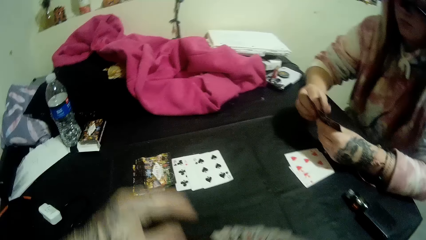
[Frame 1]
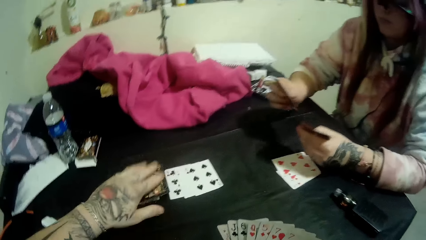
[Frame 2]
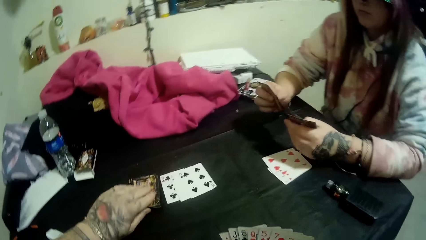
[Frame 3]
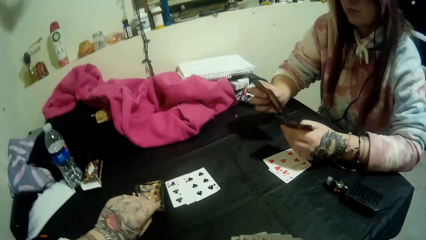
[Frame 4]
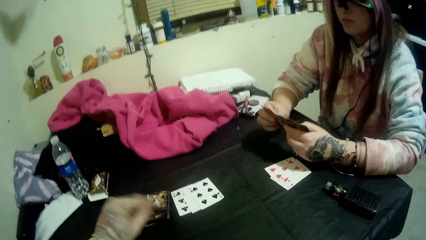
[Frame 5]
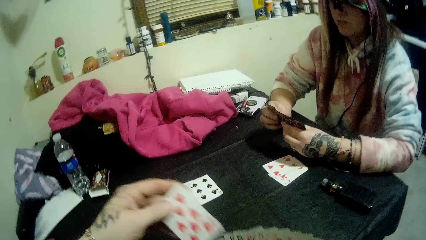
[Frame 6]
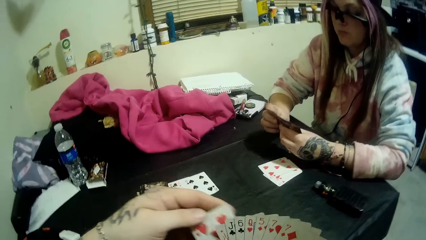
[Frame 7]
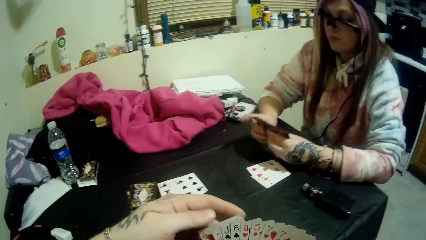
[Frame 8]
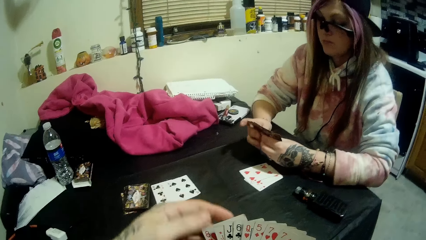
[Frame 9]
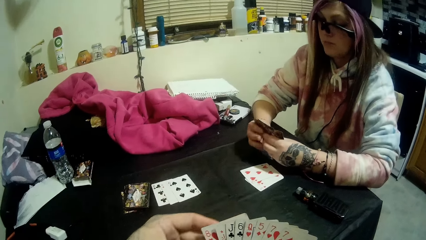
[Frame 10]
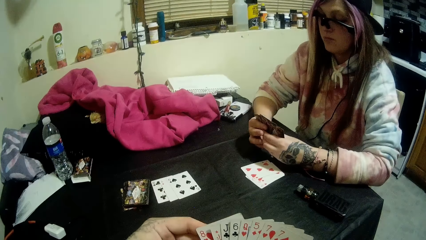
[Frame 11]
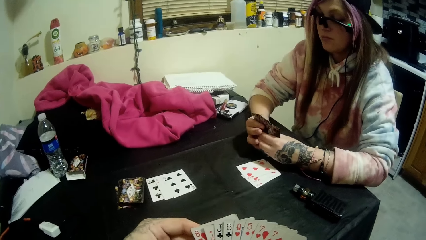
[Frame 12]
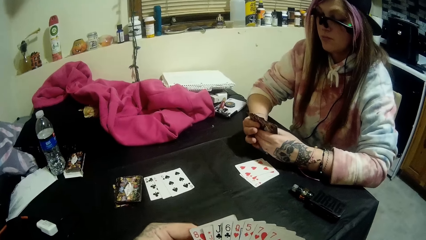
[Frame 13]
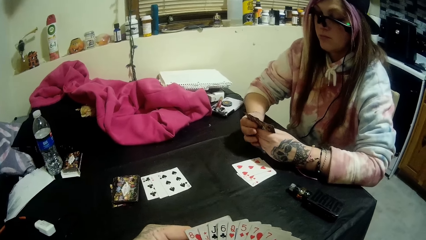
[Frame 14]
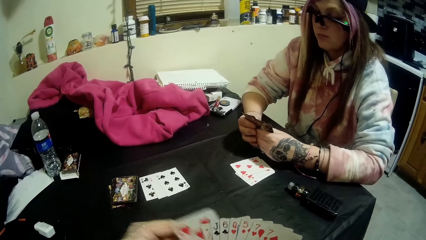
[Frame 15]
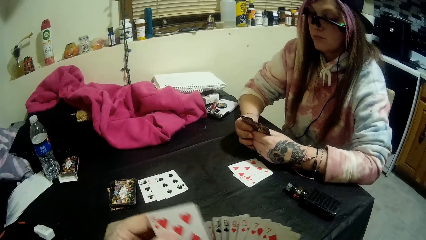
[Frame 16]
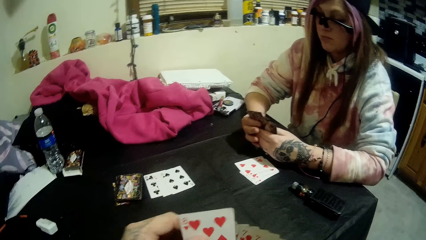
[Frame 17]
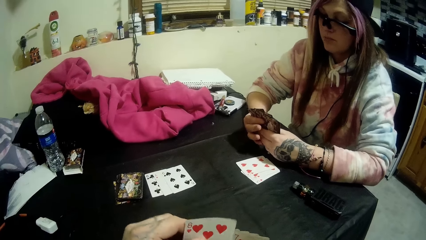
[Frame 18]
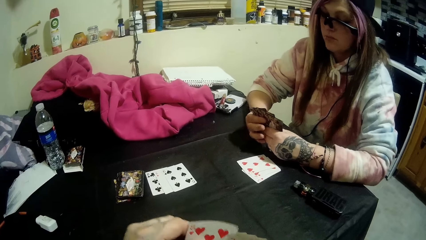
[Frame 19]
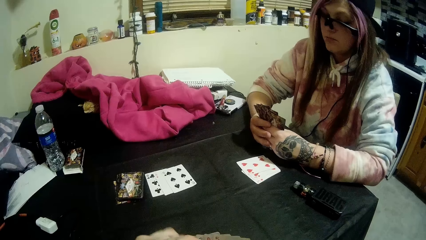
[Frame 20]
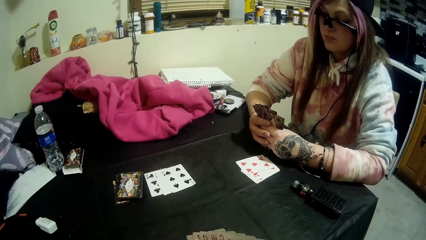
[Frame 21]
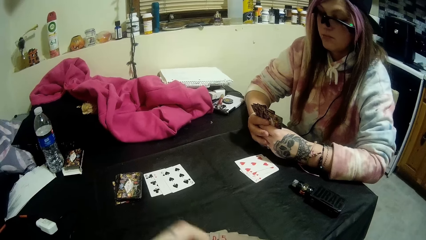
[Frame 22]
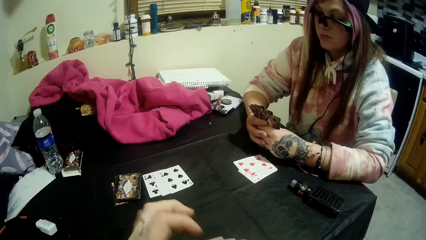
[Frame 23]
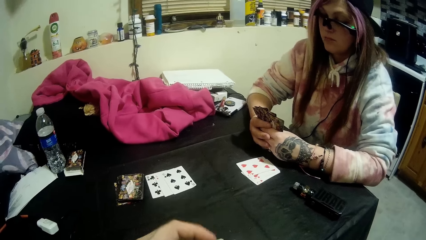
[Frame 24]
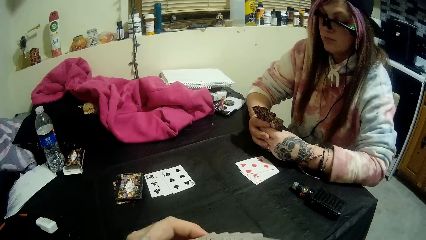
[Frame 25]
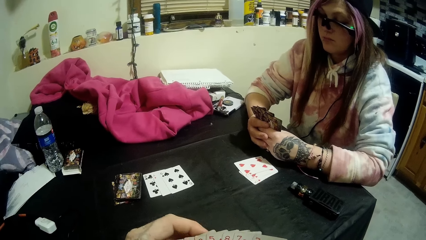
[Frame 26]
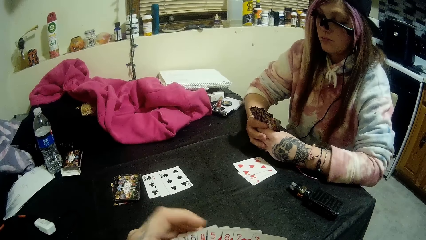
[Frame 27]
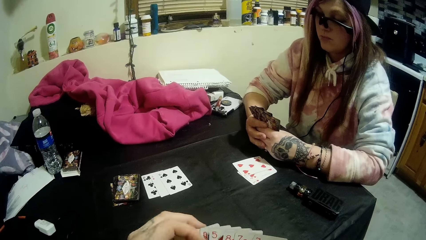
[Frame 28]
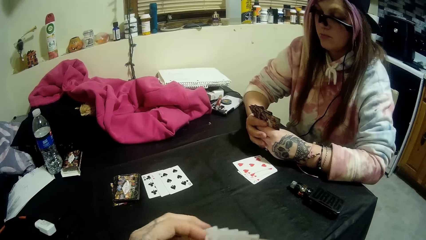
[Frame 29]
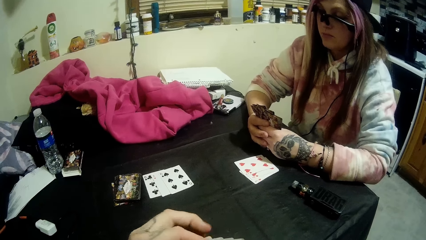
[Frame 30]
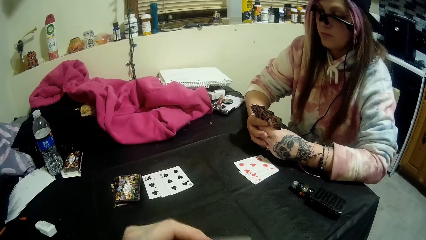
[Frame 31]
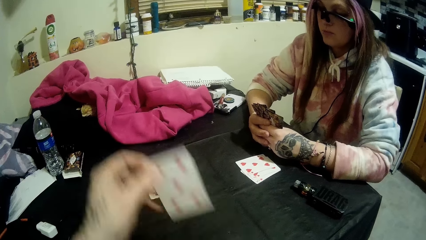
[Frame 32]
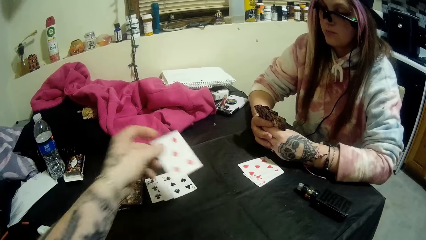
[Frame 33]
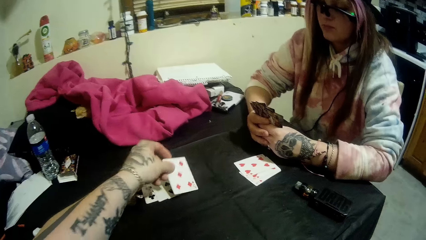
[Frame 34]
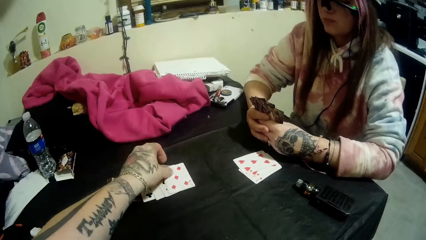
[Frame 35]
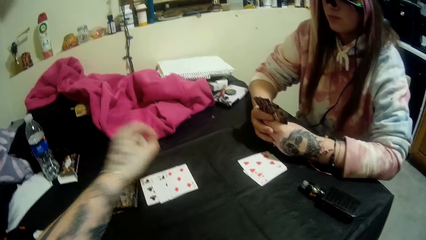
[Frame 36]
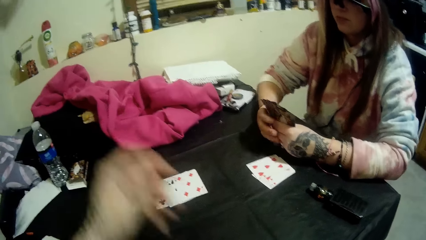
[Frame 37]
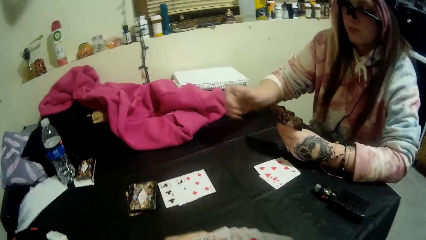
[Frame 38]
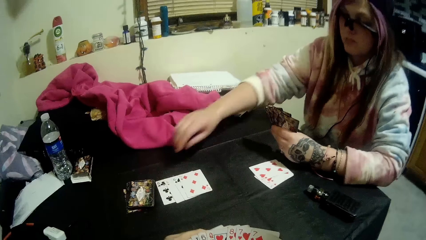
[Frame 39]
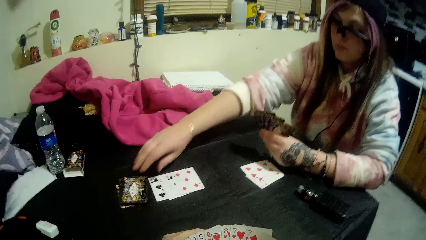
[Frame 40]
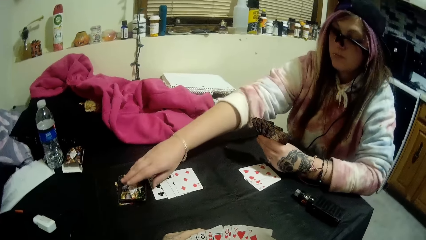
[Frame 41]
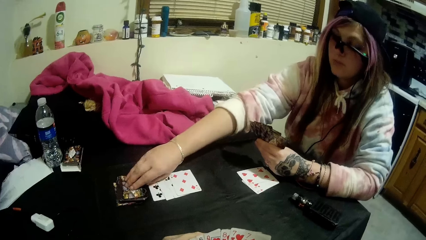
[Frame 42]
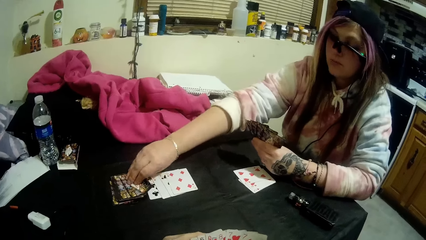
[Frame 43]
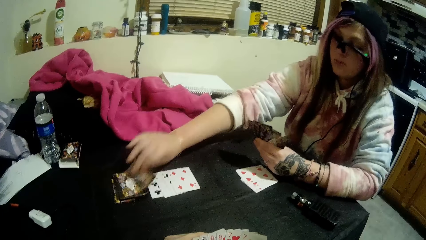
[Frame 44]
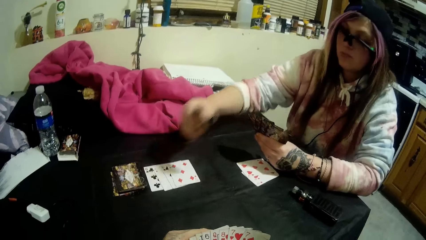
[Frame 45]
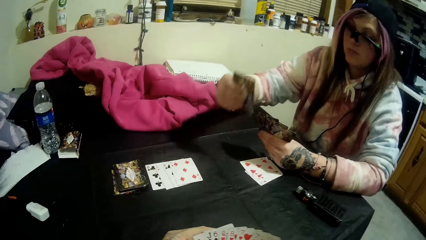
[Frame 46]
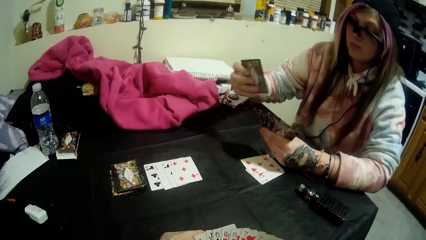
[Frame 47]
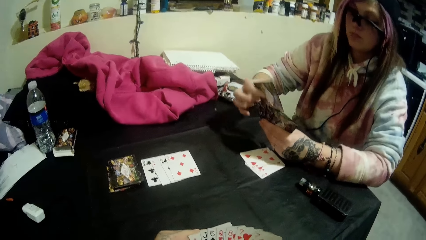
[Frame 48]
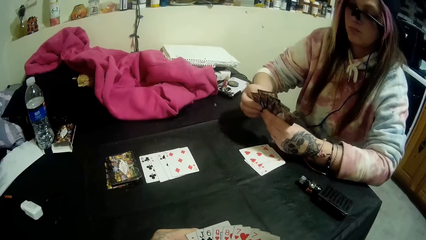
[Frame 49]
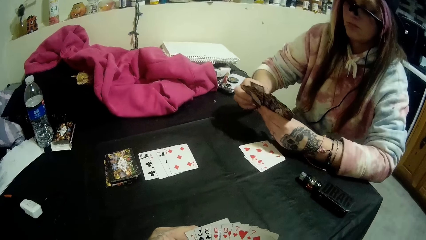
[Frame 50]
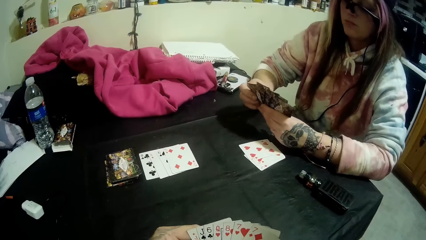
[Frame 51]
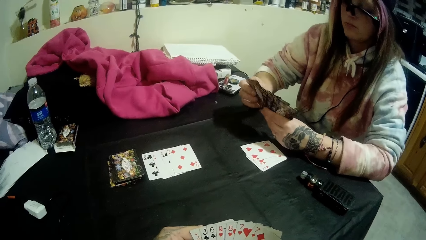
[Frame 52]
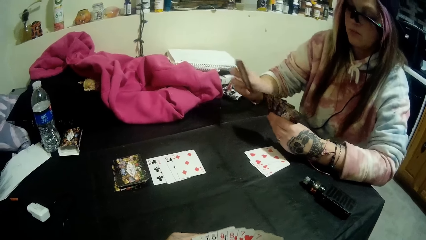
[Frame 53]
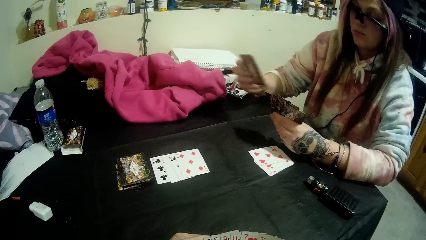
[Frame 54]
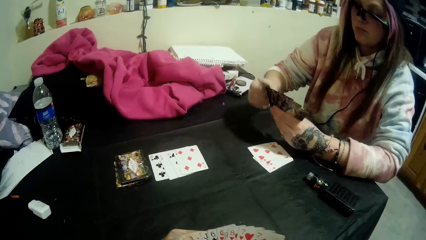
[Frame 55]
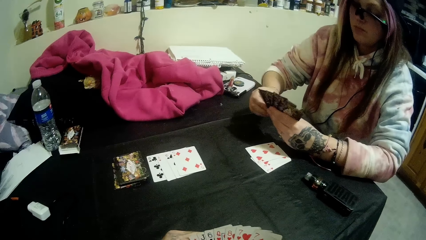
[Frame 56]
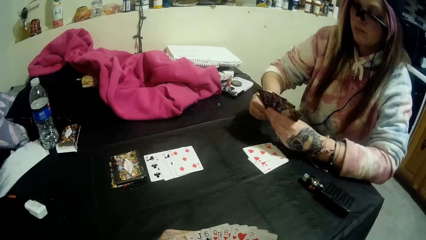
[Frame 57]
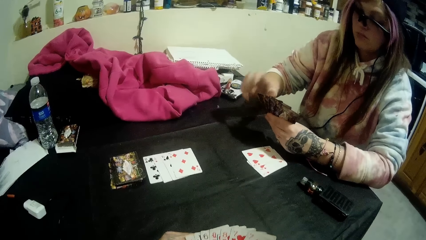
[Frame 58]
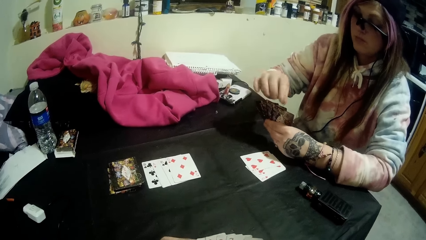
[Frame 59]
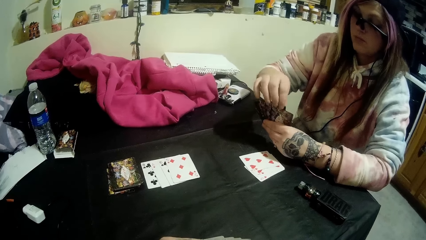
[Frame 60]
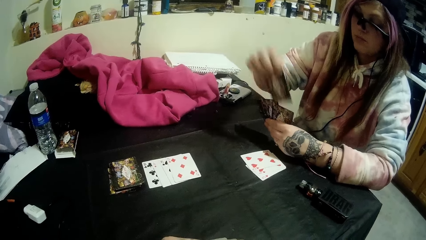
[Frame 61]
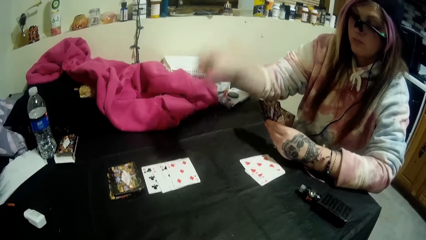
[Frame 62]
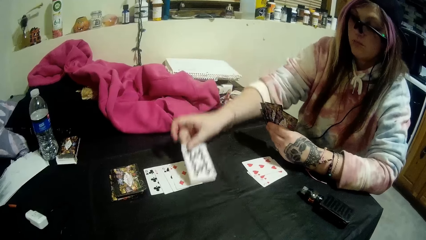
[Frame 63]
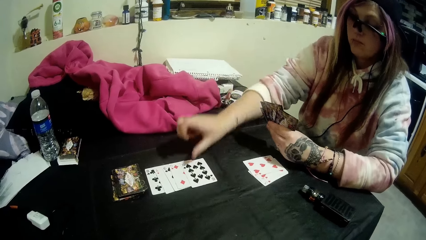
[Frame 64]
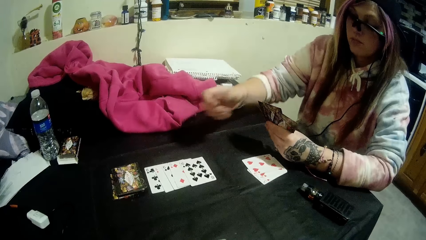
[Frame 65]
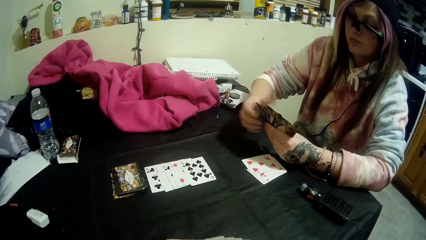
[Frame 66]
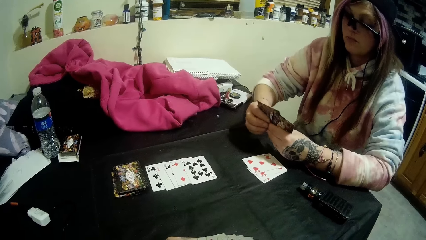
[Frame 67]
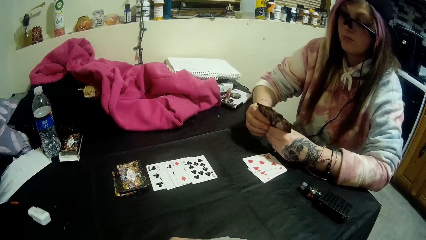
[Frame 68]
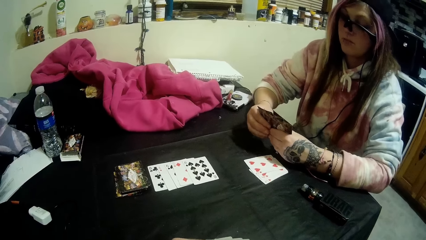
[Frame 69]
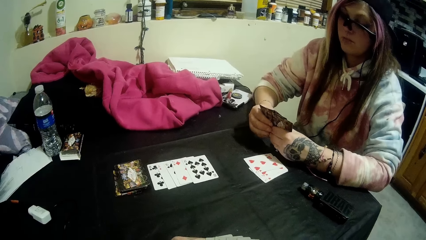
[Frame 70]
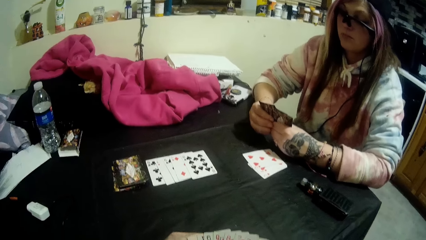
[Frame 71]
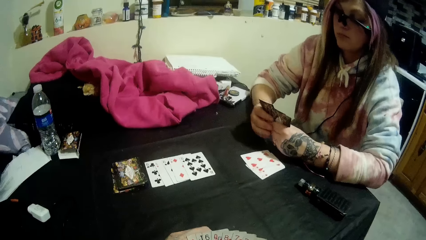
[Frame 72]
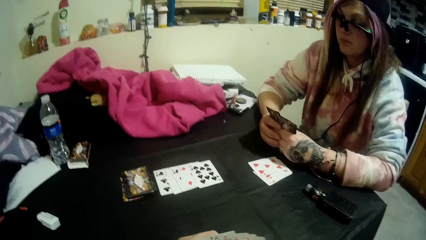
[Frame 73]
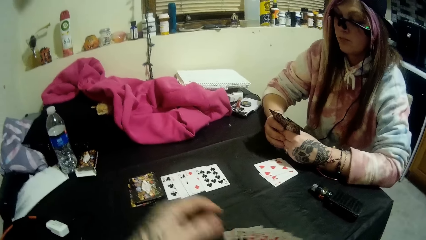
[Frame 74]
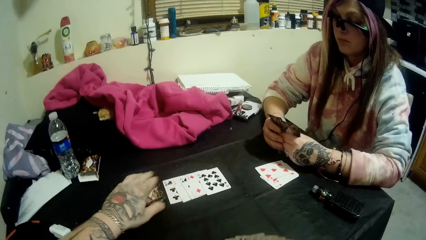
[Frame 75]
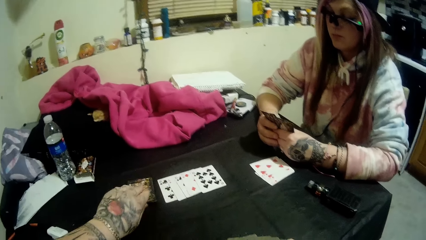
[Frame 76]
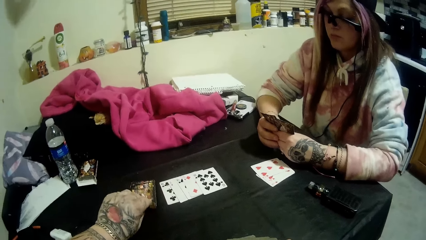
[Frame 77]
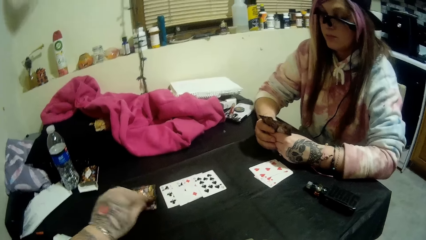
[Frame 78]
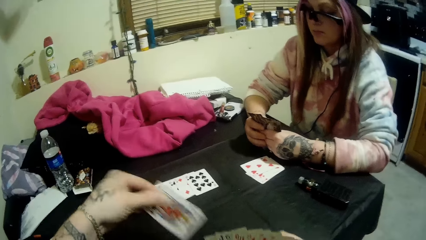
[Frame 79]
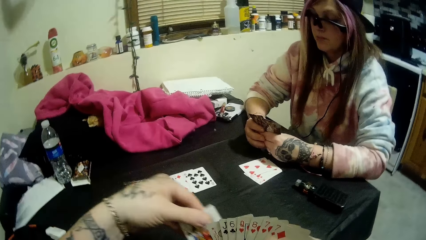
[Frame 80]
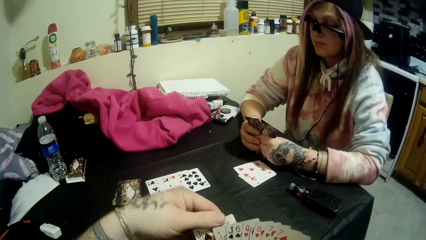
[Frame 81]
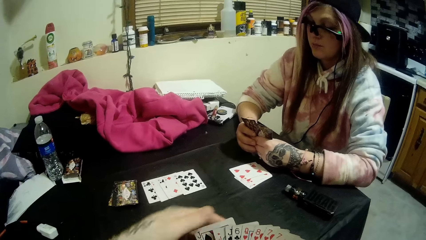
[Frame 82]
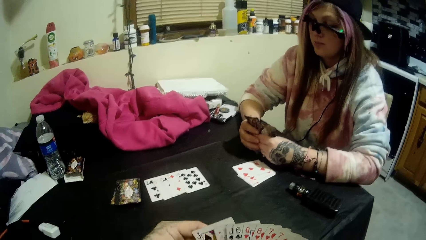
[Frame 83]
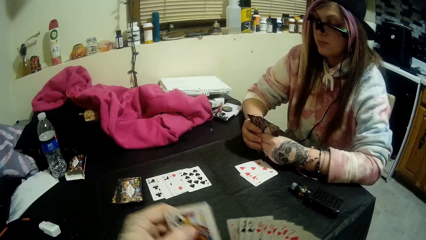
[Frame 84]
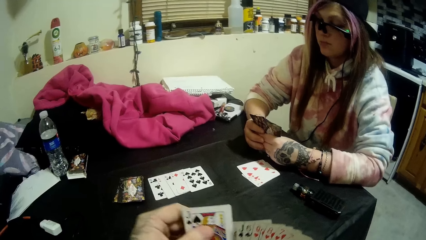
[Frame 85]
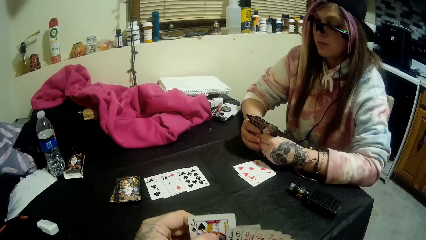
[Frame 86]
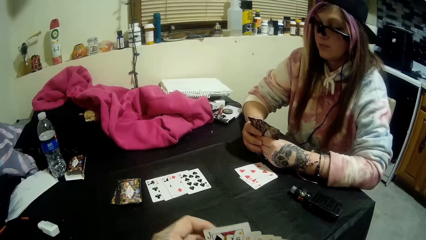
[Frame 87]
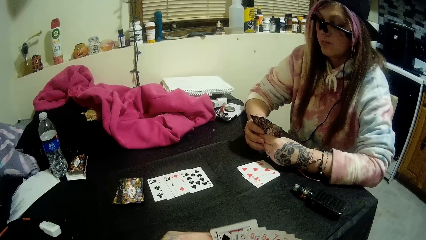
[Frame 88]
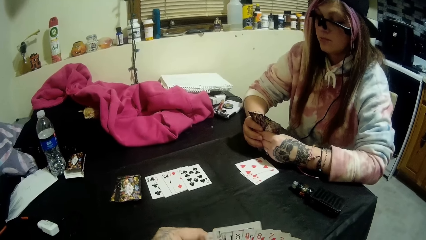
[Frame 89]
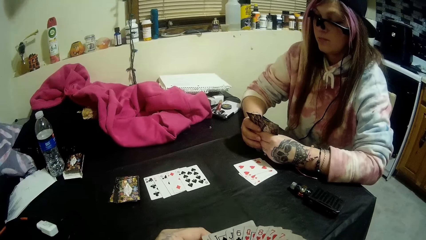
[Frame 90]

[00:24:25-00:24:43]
The camera wearer picks up a card from the closed deck of cards with his left hand. He drops a card on the pile of cards with his left hand. A woman picks up a card from the closed deck of cards on the table with her right hand. The woman drops a card on the pile of cards on the table with her right hand. The camera wearer picks up a card from the closed deck of cards with his left hand.
